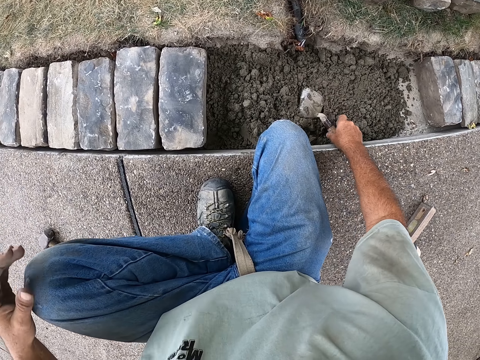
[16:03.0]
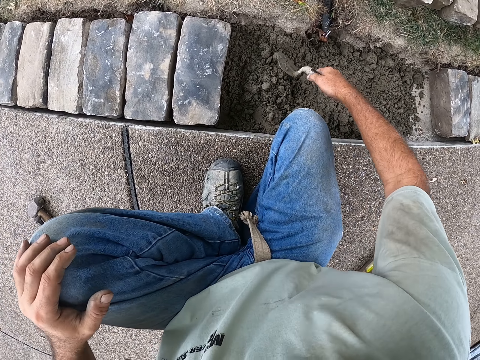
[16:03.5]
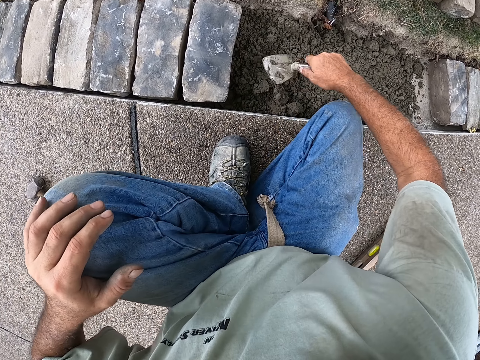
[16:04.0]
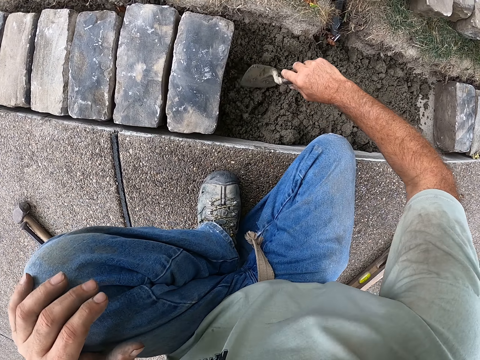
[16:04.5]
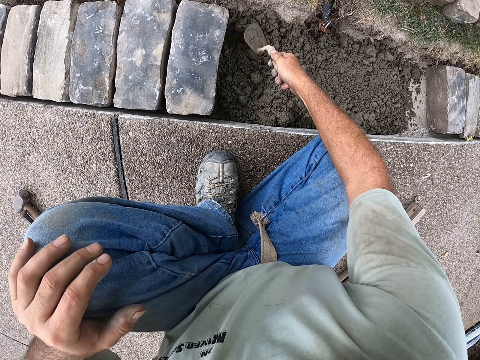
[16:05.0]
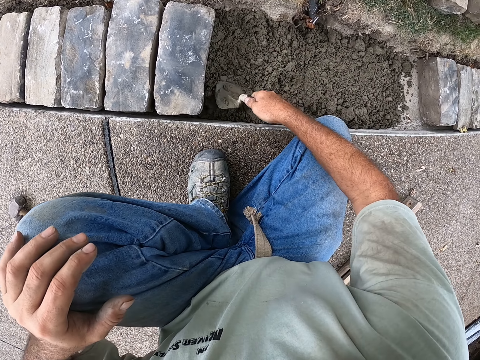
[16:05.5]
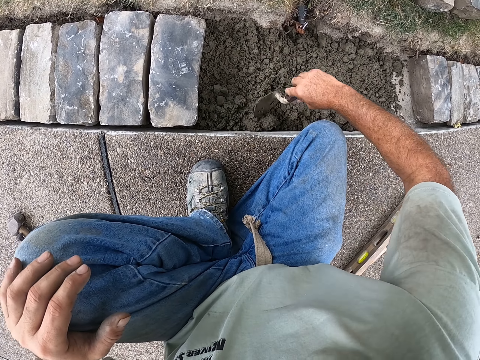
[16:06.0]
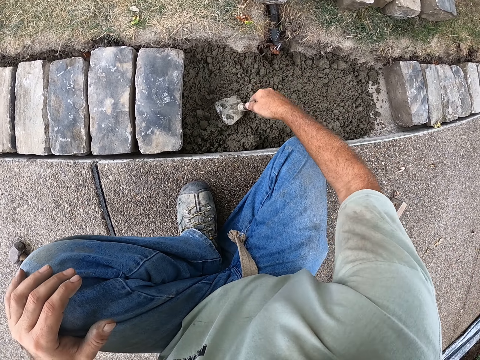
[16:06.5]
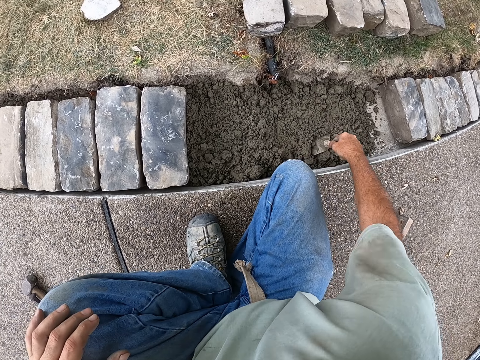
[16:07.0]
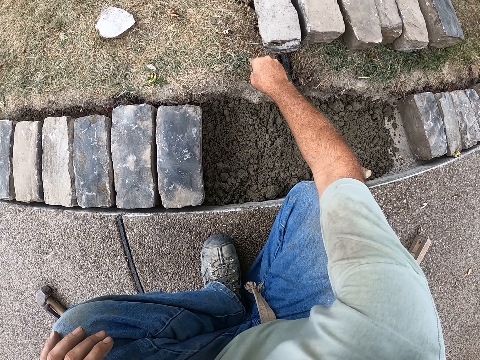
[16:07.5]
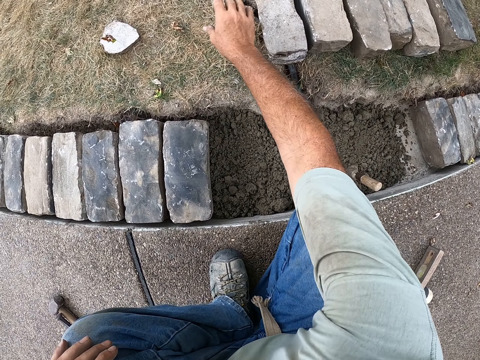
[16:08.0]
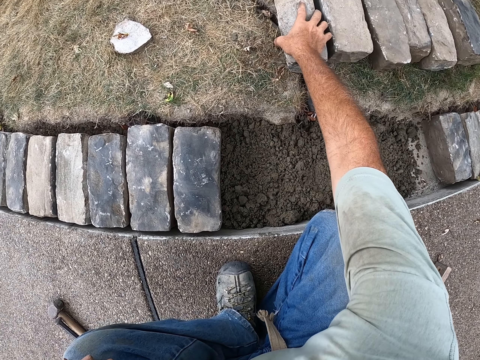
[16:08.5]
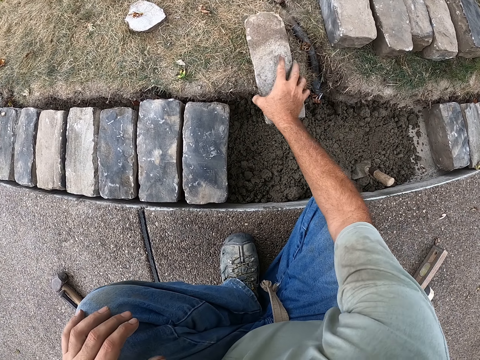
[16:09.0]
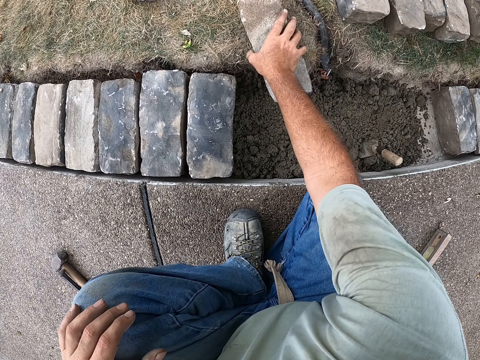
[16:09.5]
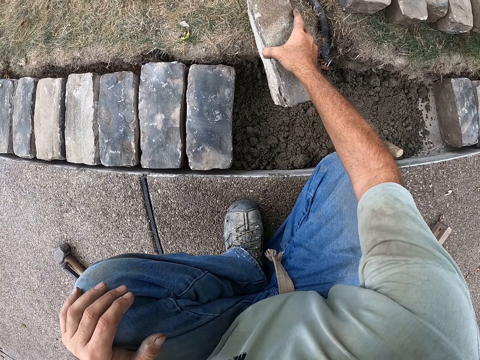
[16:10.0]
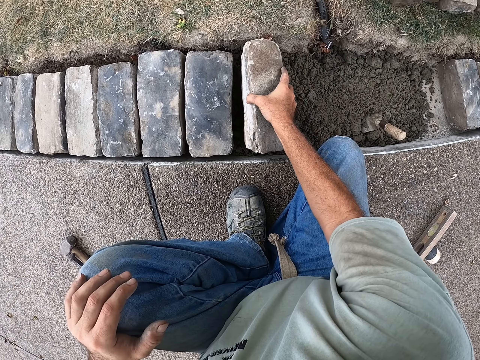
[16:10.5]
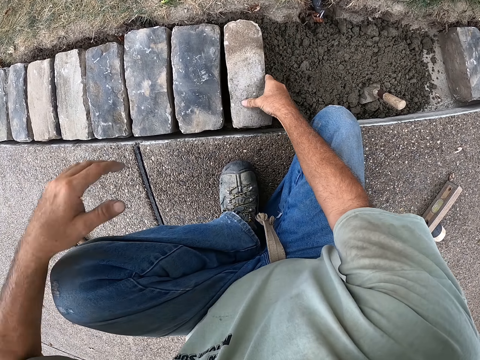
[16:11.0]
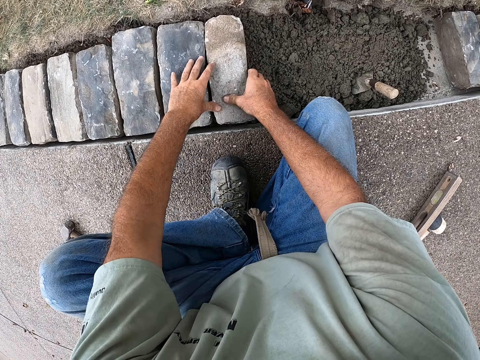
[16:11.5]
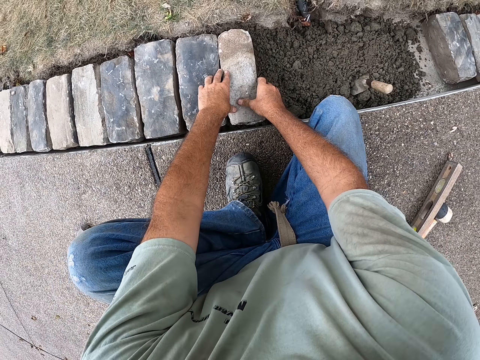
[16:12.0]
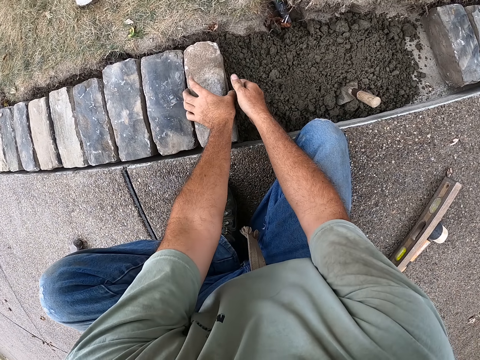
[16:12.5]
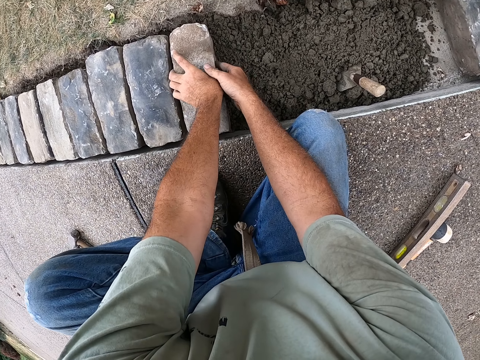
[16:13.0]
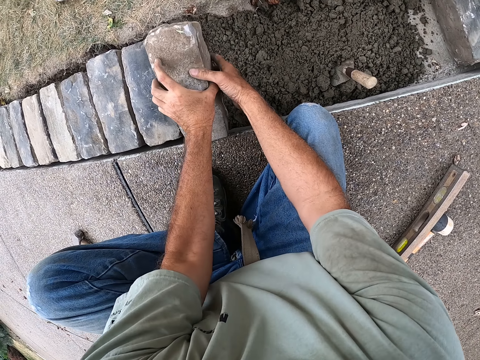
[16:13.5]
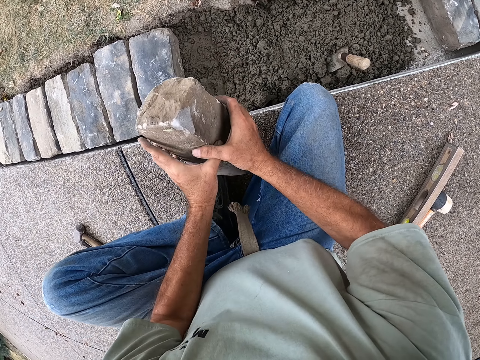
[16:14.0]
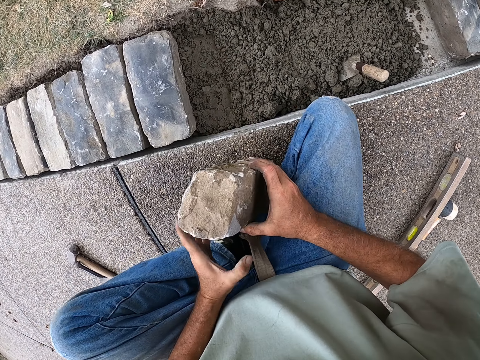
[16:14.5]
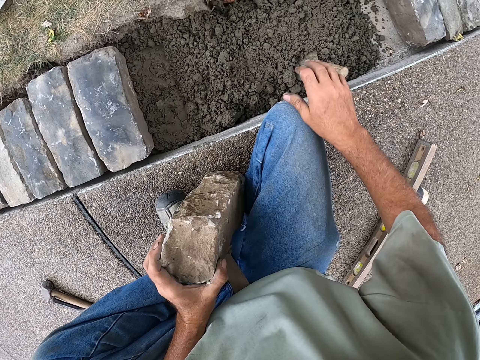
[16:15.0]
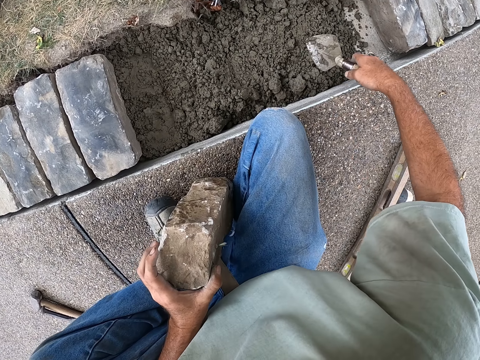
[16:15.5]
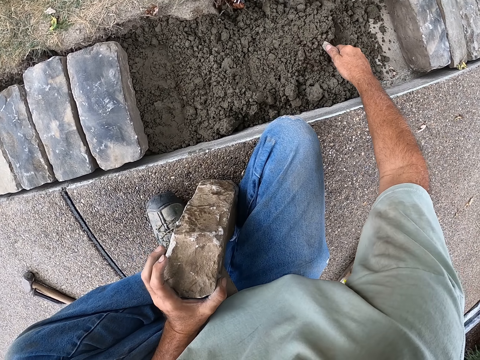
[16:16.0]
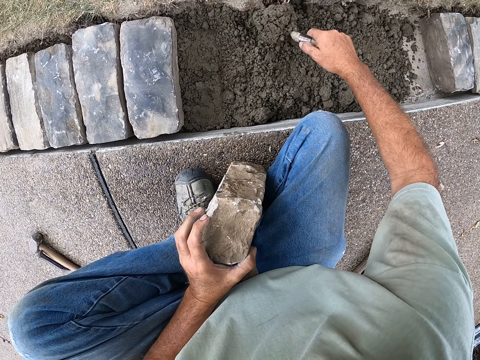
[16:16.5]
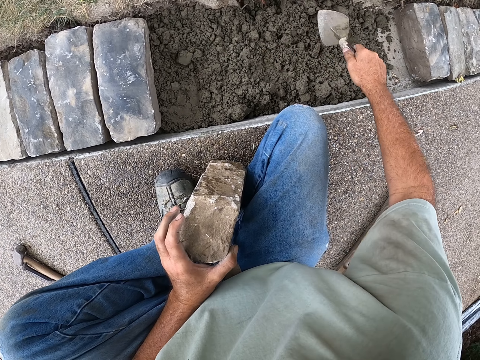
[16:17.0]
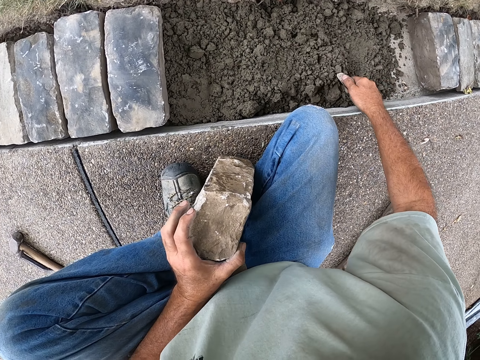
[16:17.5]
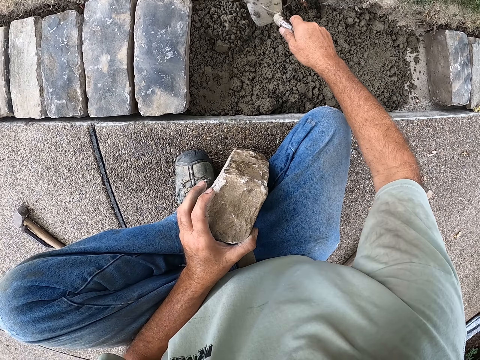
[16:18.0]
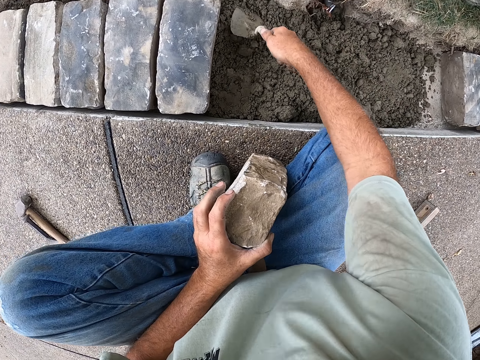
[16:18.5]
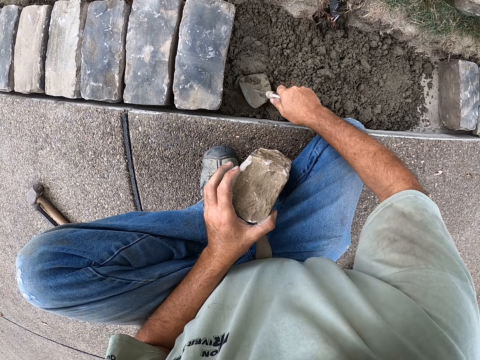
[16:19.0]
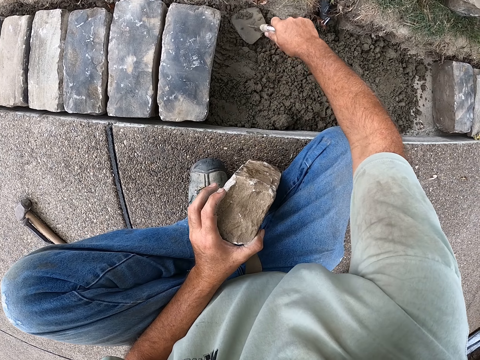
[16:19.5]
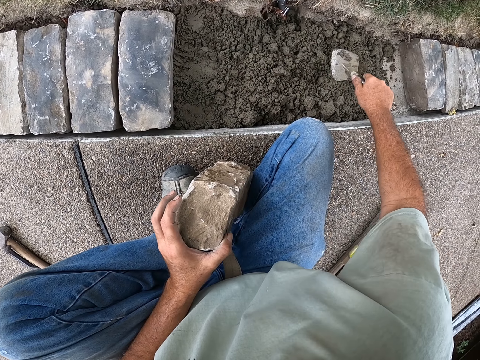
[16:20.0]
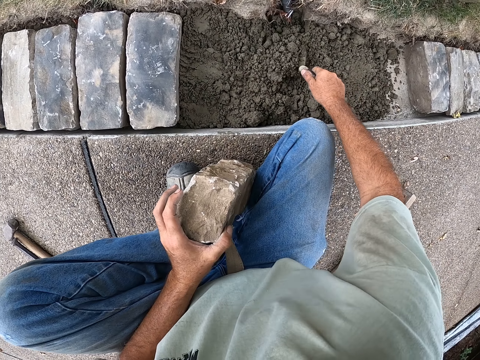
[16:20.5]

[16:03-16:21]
The camera wearer holds the trowel. They mix the sand. They put the trowel on the sand. They pick up the brick. They put the brick on the sand. They pick up the brick. They hold the brick. They hold the trowel. They scoop the sand. They put the sand on the sand. They scoop the sand. They put the sand on the sand. They spread the sand with the trowel. They scoop the sand.

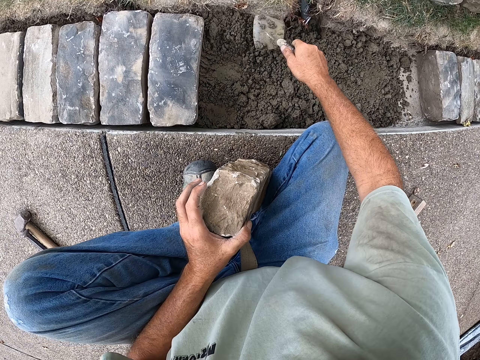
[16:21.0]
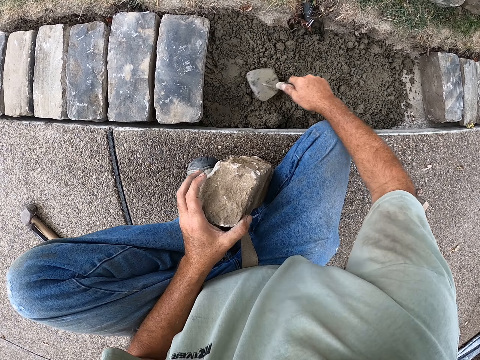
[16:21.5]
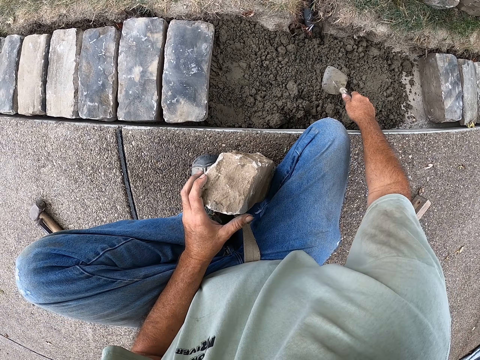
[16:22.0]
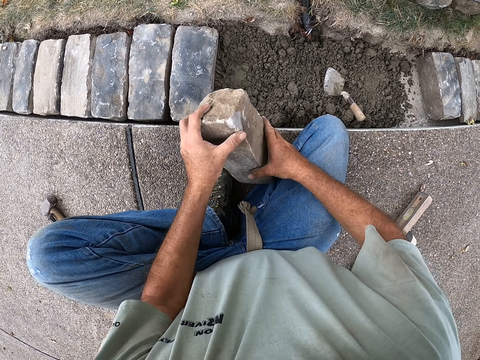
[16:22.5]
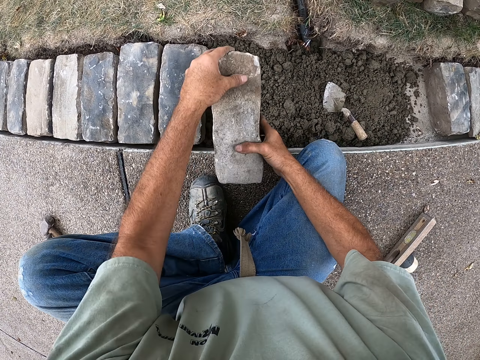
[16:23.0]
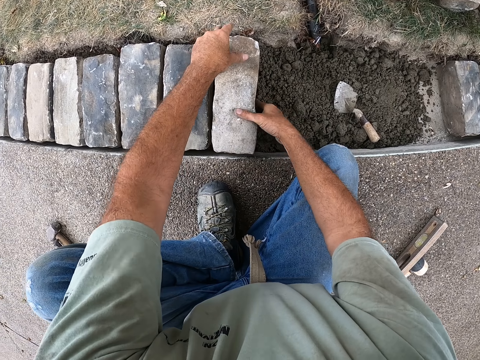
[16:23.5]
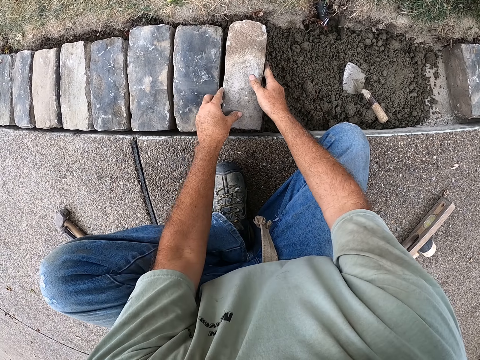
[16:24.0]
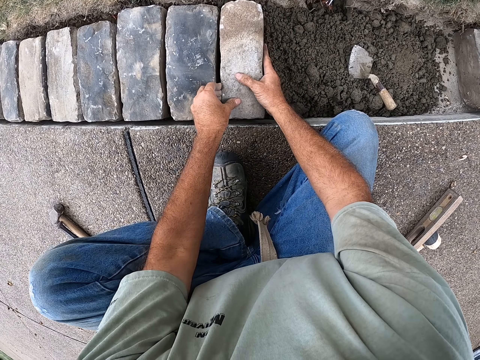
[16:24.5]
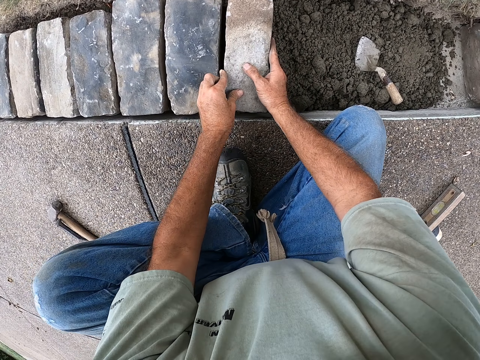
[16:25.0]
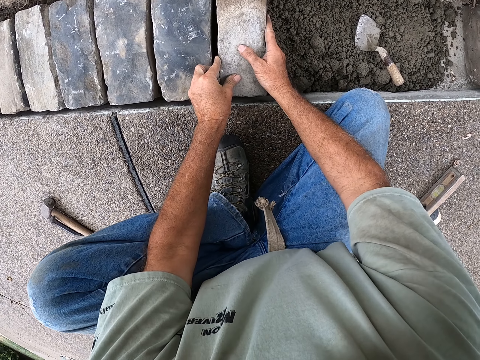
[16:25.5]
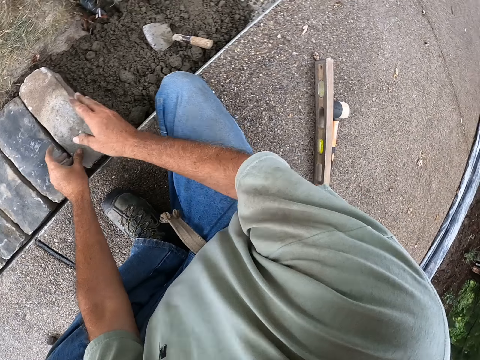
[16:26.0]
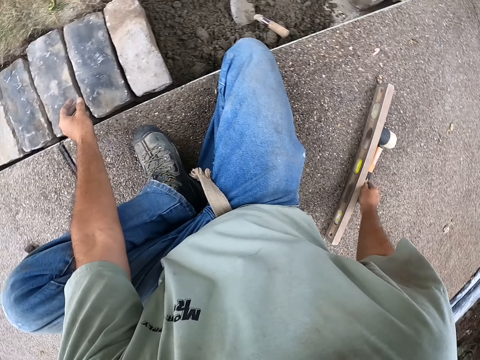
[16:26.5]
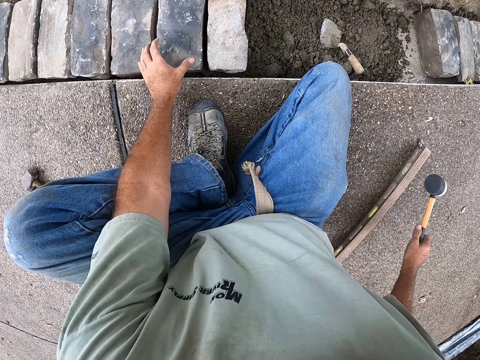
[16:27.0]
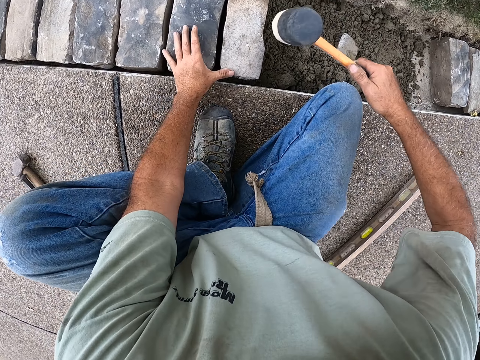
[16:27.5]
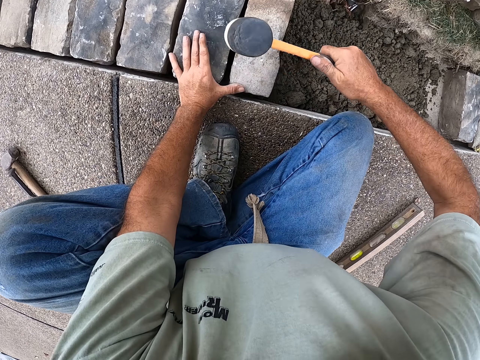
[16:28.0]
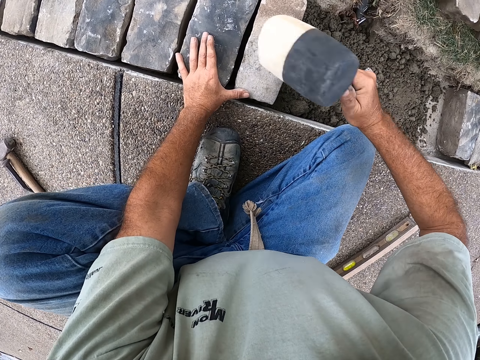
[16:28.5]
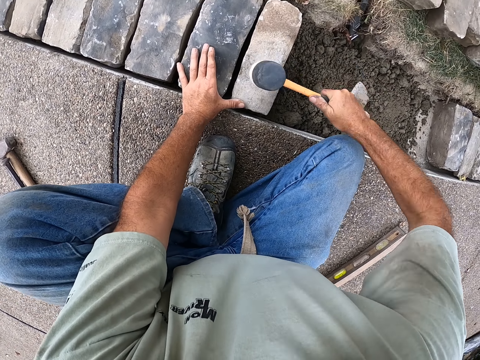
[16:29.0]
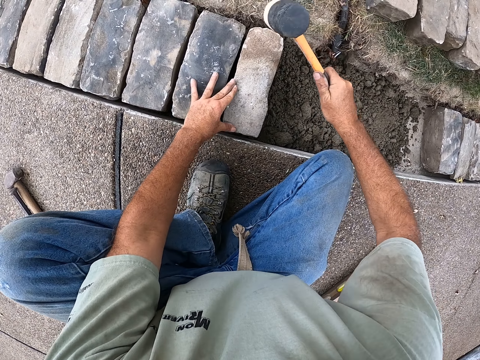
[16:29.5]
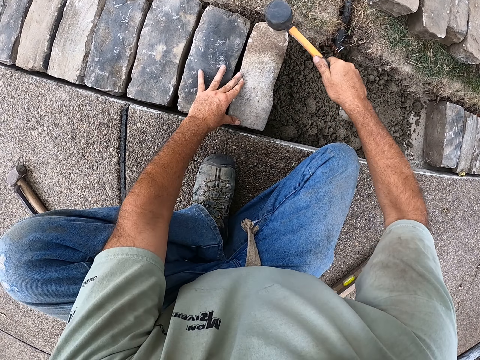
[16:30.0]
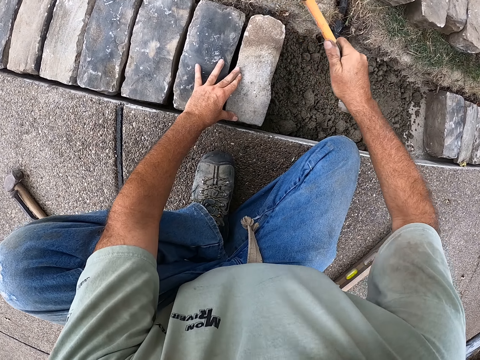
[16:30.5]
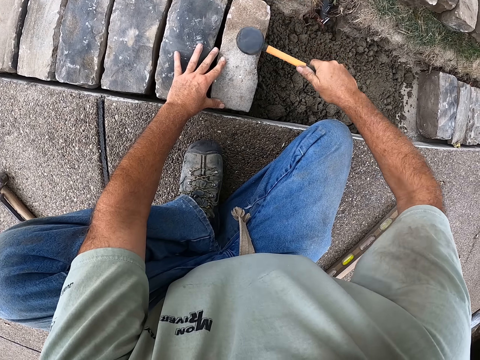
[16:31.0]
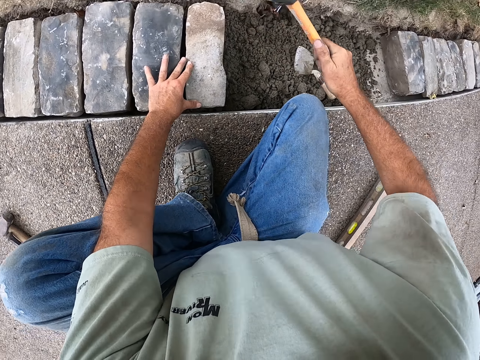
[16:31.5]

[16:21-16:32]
The camera wearer spreads the sand. They put the trowel on the sand. They hold the brick. They put the brick on the sand. They fix the brick with hands. They pick up the hammer. They put the hand on the bricks. They hit the brick with a sledge hammer. They fix the bricks.
